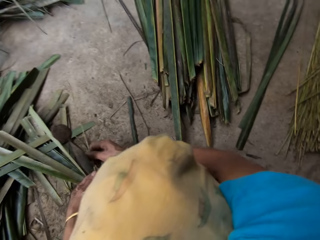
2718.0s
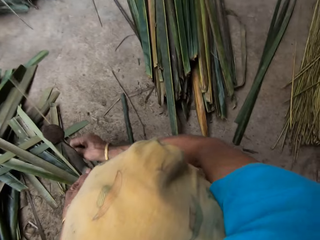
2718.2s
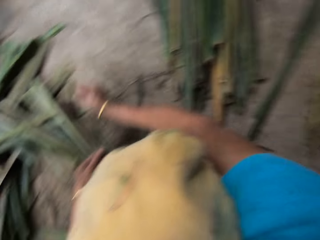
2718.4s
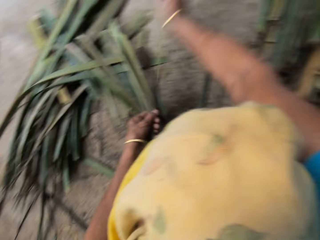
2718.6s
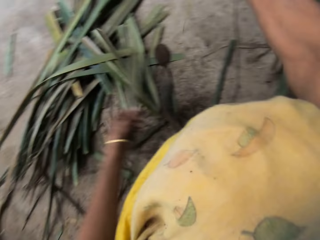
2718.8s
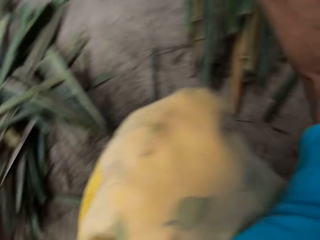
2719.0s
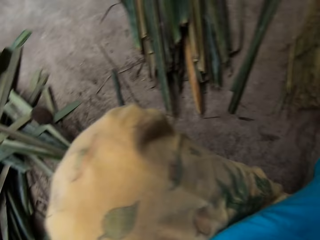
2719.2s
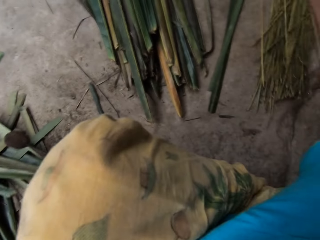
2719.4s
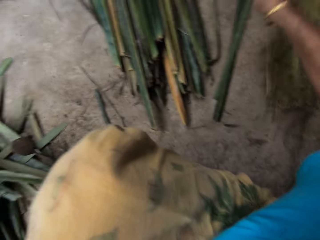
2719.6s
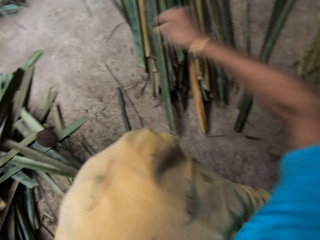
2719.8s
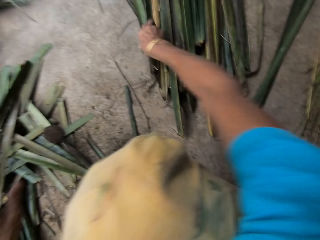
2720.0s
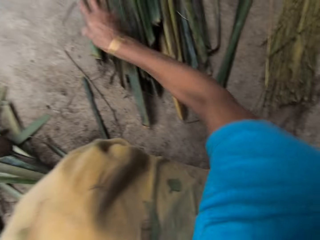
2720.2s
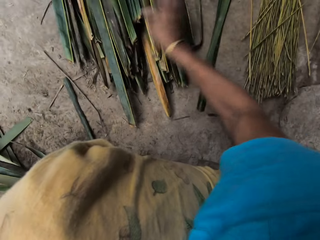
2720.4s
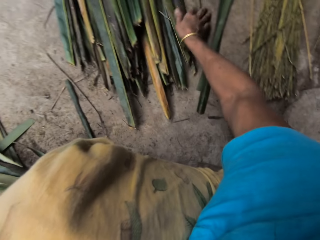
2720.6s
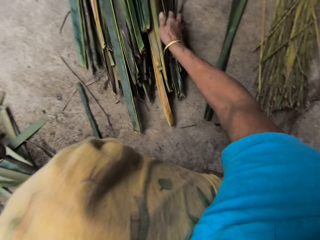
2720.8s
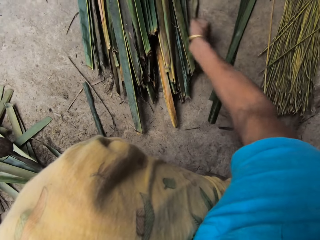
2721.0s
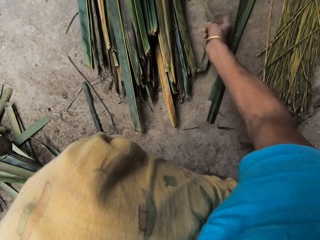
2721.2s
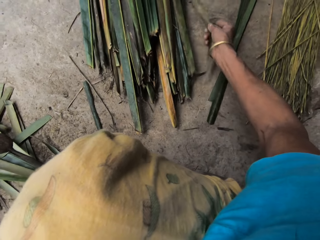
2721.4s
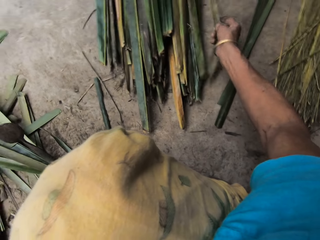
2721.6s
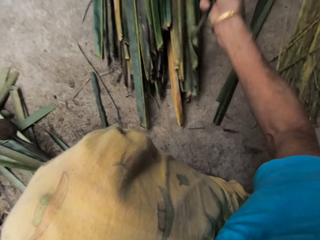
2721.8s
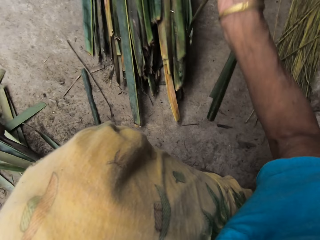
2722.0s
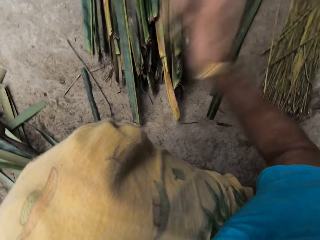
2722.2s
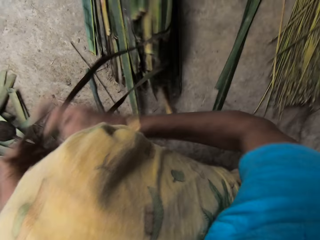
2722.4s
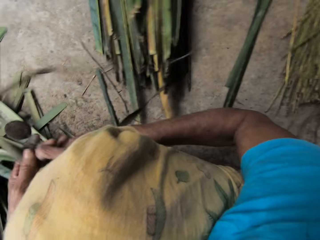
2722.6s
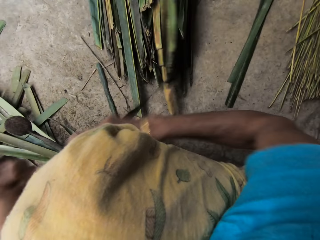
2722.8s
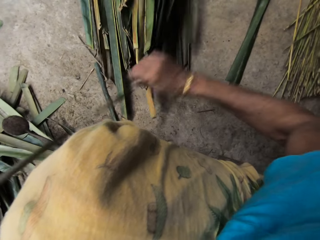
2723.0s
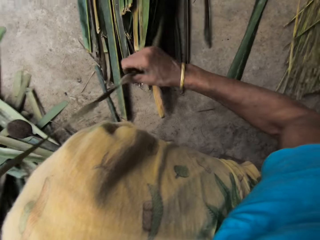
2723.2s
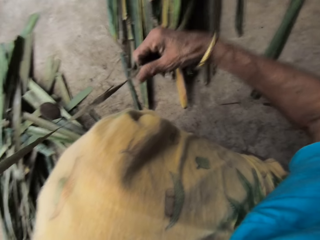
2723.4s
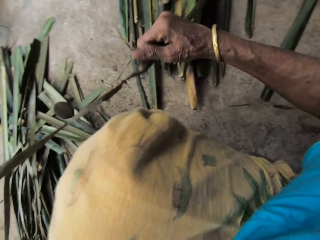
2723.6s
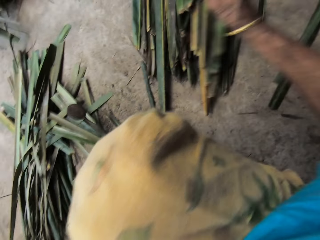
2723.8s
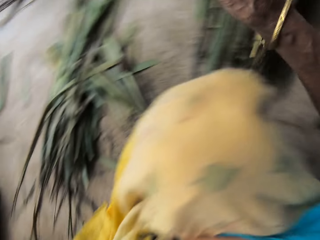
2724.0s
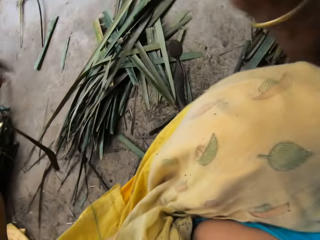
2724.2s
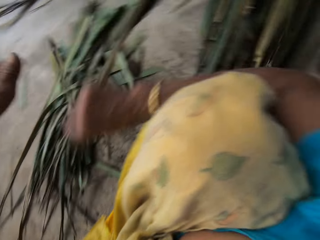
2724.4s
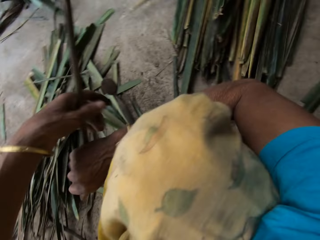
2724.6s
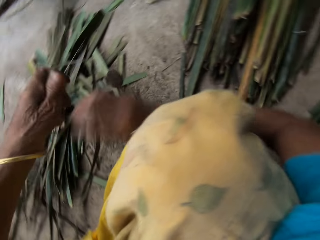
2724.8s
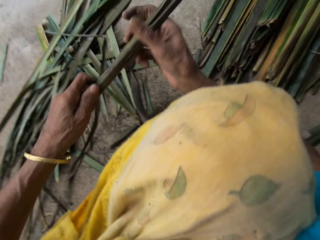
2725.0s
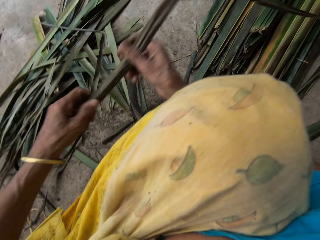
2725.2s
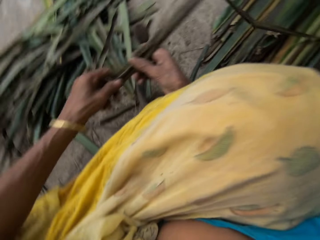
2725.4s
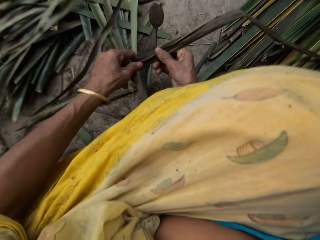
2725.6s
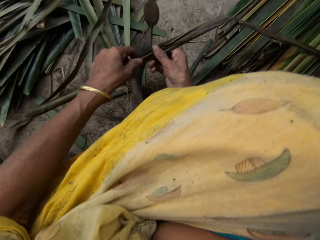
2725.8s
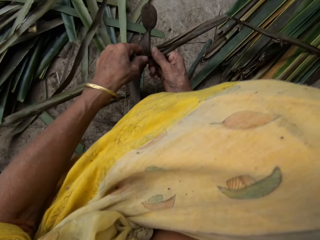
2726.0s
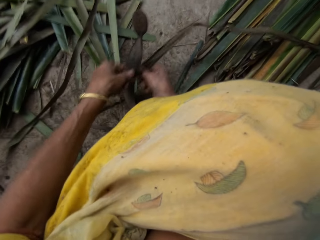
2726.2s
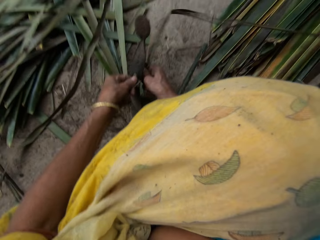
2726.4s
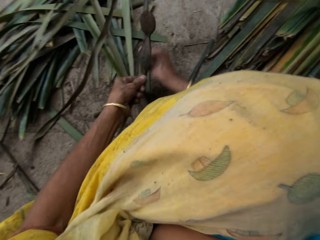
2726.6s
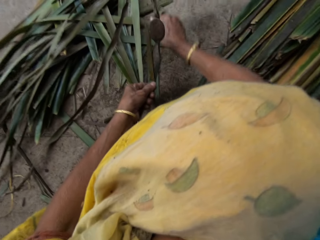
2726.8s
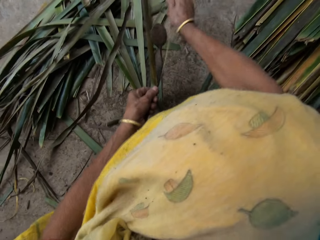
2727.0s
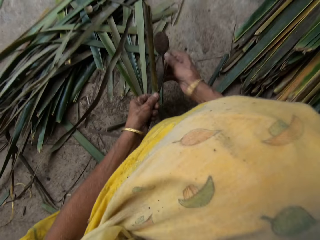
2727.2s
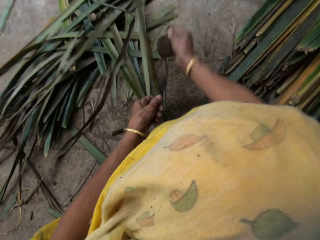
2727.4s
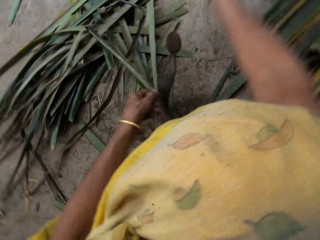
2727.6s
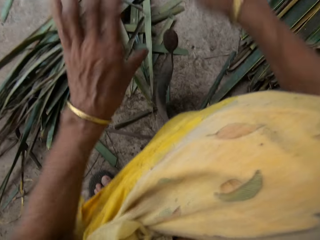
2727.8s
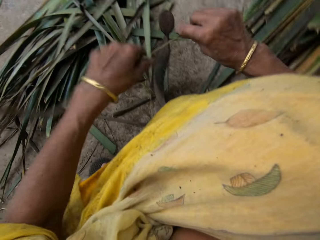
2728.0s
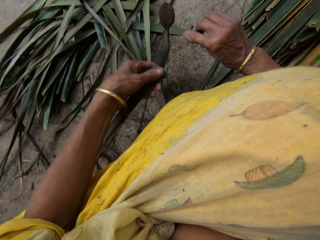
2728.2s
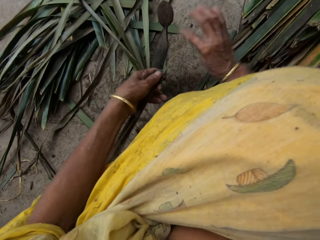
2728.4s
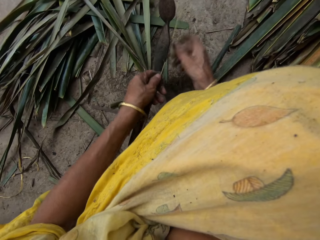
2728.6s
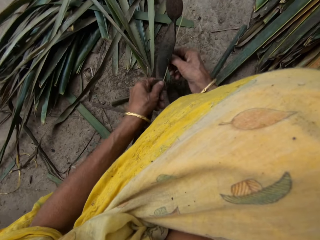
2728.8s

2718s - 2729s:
The camera wearer slices the palm leaf in her hands with the board knife on the ground. She drops the frond of the leaf on the stack of palm fronds on the ground with her right hand. She touches a palm leaf on the stack of palm leaves on the ground with her right hand. She picks a palm leaf from the stack of palm leaves on the ground with her right hand. She cuts the palm leaf in her hands with the board knife on the ground. She slices the palm leaf in her hands with the board knife on the ground.

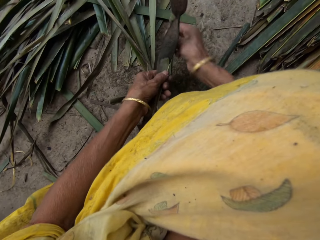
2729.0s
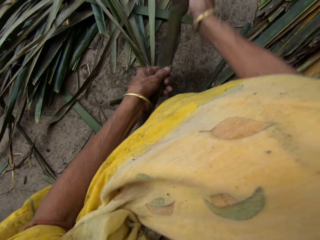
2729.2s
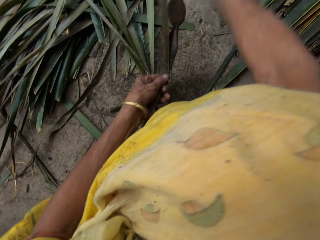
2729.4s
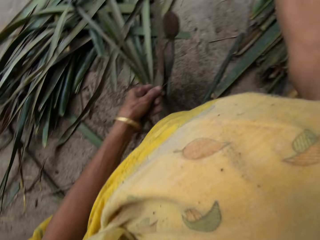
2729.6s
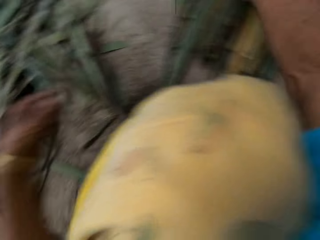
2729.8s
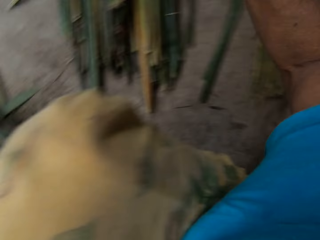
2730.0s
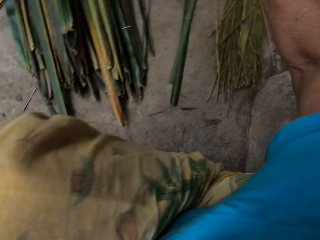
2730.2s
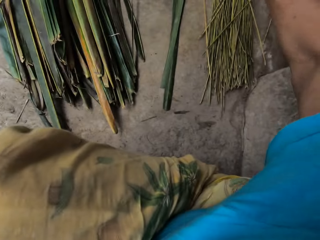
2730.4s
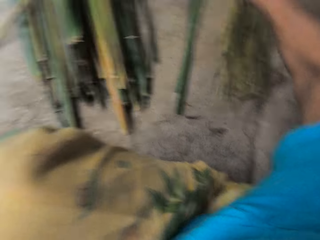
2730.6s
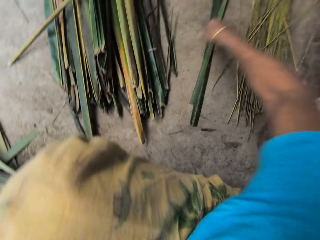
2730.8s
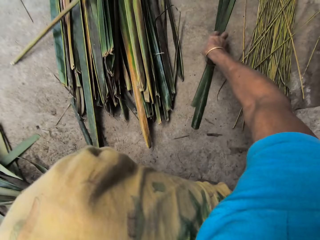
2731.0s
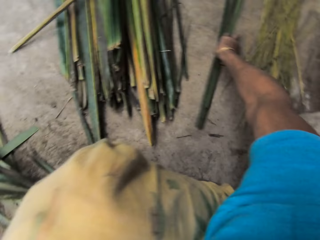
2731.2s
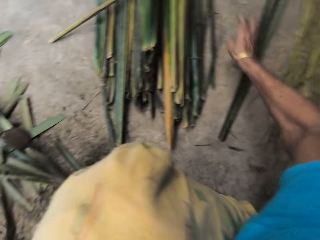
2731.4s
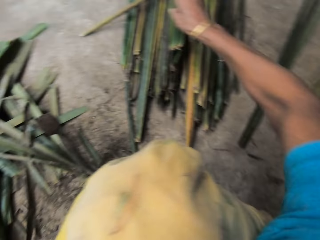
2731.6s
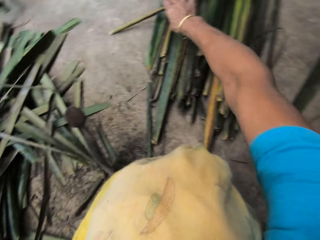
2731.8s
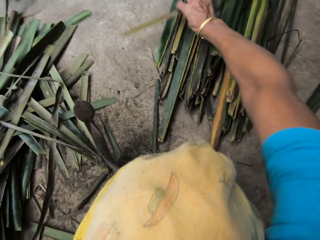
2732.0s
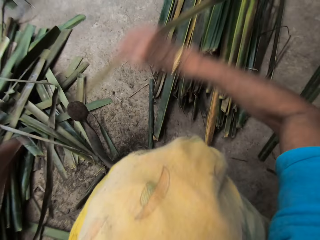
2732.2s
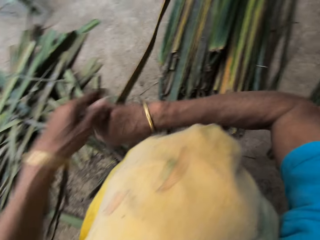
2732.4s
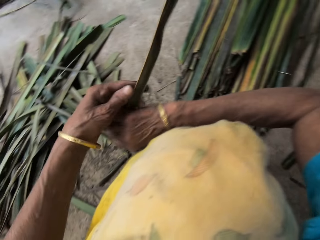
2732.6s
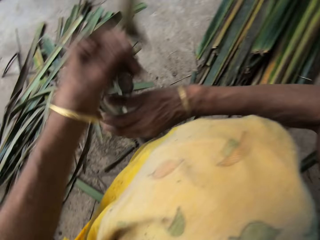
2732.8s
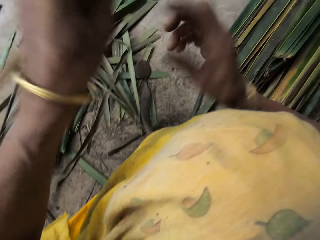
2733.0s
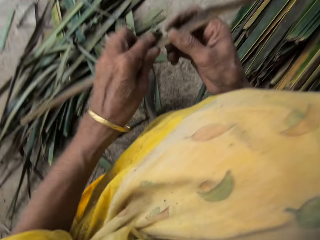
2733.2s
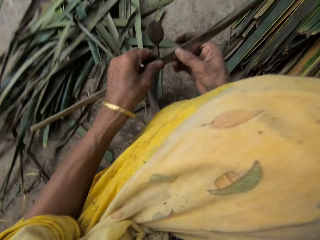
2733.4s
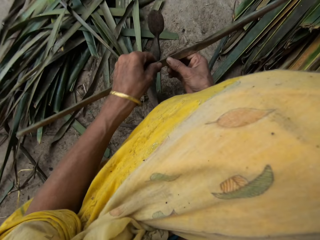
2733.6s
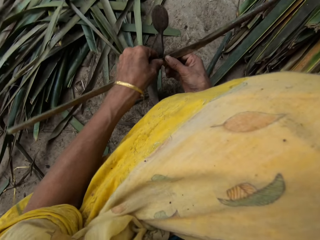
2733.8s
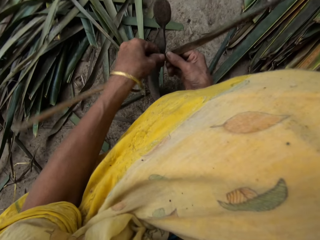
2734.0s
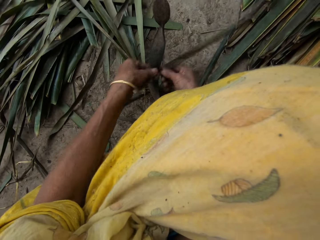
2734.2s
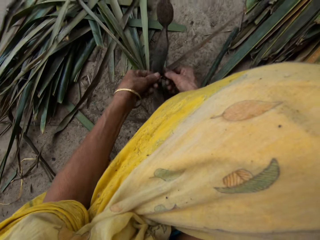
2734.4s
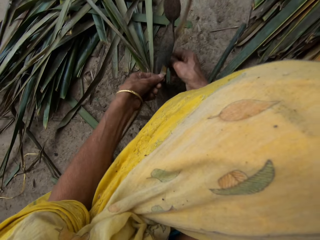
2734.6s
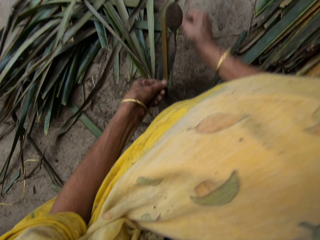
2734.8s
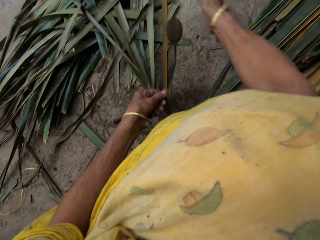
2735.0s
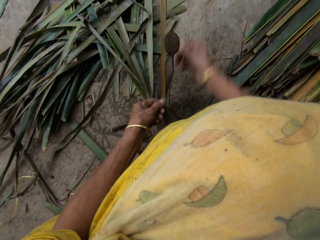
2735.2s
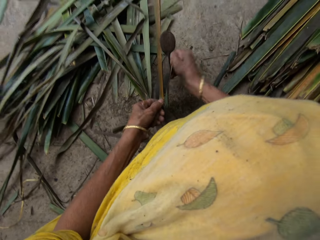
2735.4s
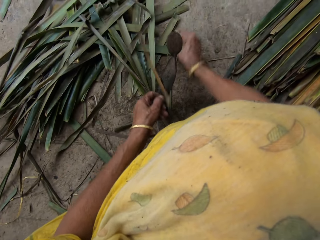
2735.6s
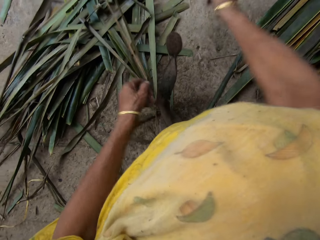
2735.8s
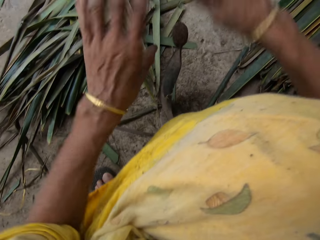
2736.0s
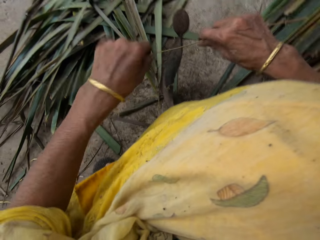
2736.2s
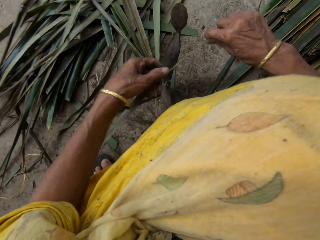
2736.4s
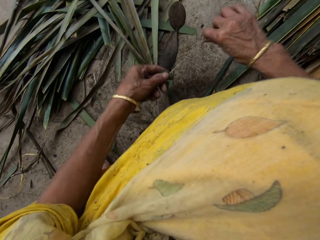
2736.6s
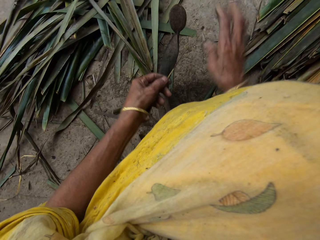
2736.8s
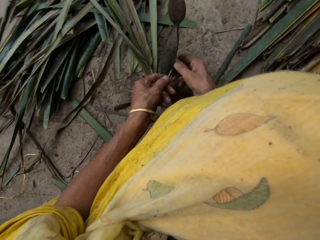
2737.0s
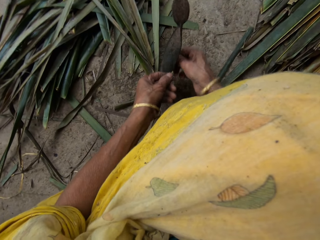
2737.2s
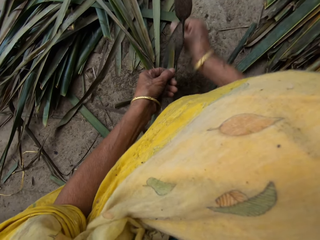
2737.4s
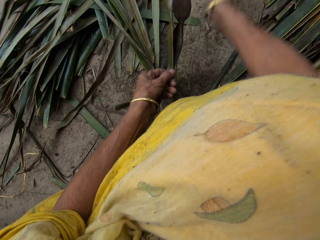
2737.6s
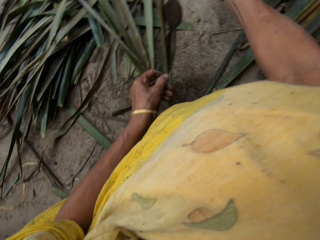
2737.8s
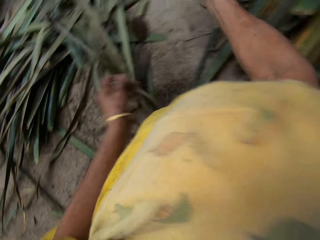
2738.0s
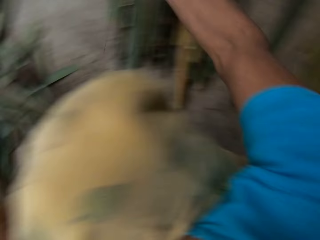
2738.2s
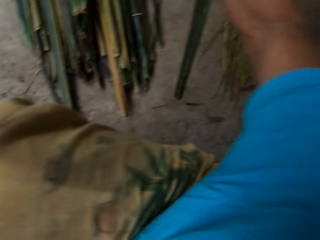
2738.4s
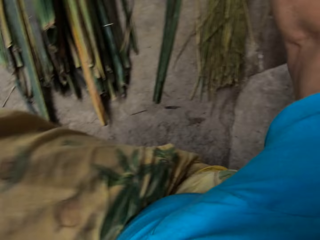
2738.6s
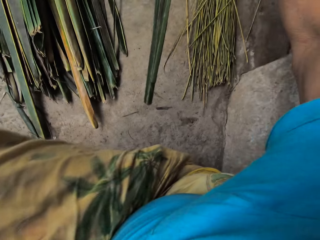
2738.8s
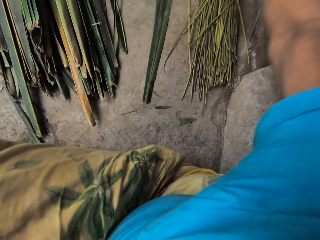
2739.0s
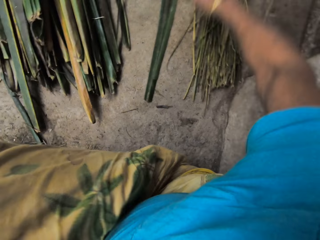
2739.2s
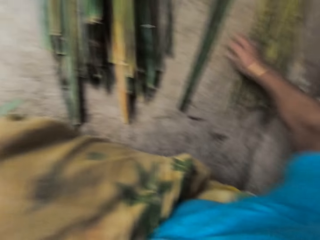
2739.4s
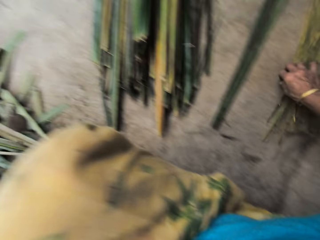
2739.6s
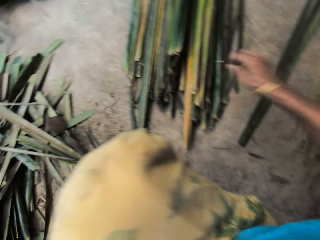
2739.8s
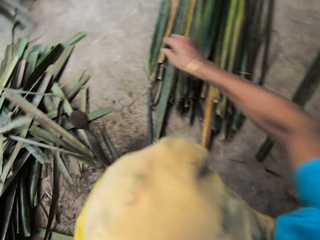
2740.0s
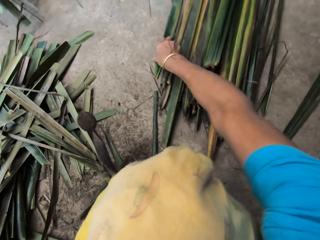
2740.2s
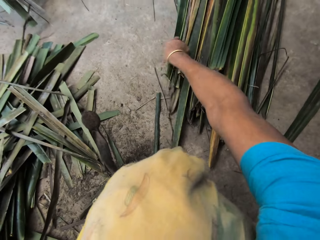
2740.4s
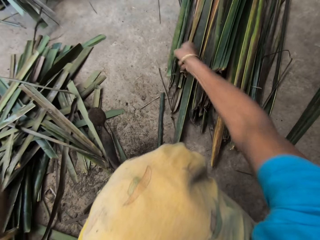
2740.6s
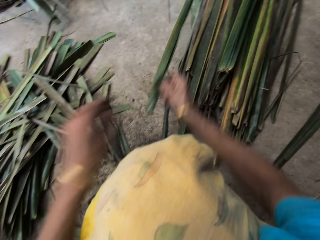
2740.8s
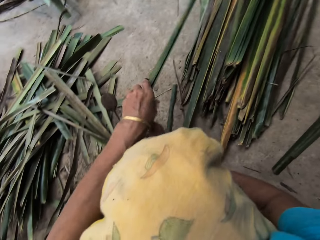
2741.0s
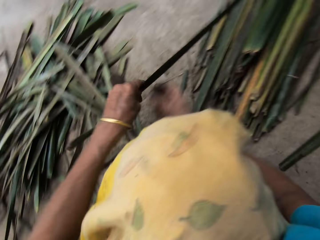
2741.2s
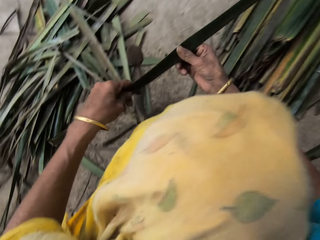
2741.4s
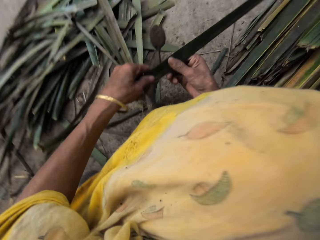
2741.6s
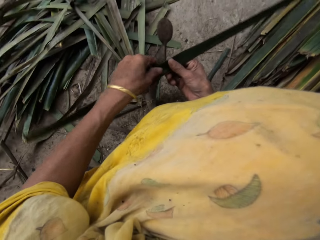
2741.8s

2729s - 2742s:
The camera wearer slices the palm leaf in her hands with the board knife on the ground. She drops the frond of the leaf on the stack of palm fronds on the ground with her right hand. She touches a palm leaf on the ground with her right hand. She picks a palm leaf from the stack of palm leaves on the ground with her right hand. She cuts the palm leaf in her hands with the board knife on the ground. She slices the palm leaf in her hands with the board knife on the ground. She cuts the palm leaf in her hands with the board knife on the ground. She drops the frond of the leaf on the stack of palm fronds on the ground with her right hand. She adjusts the stack of palm fronds on the ground with her right hand. She picks a palm leaf from the stack of palm leaves on the ground with her right hand.
